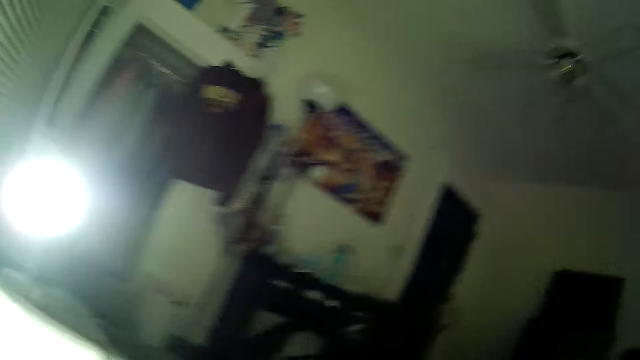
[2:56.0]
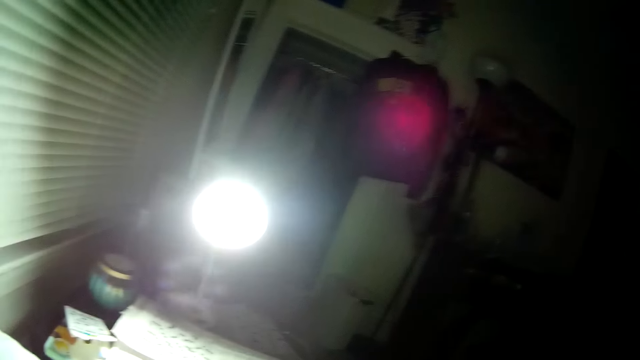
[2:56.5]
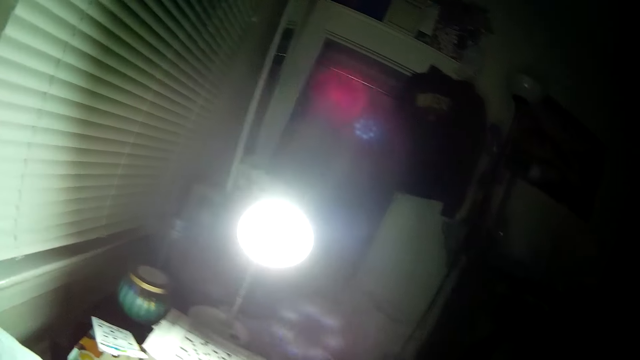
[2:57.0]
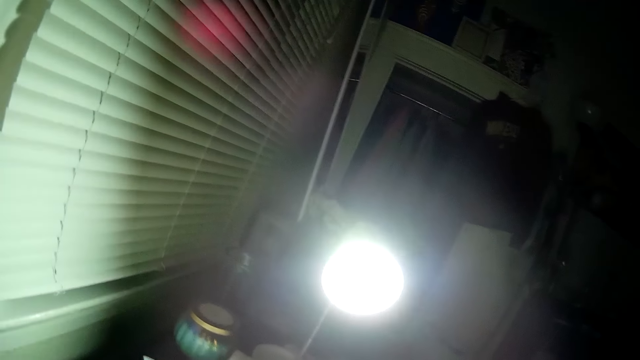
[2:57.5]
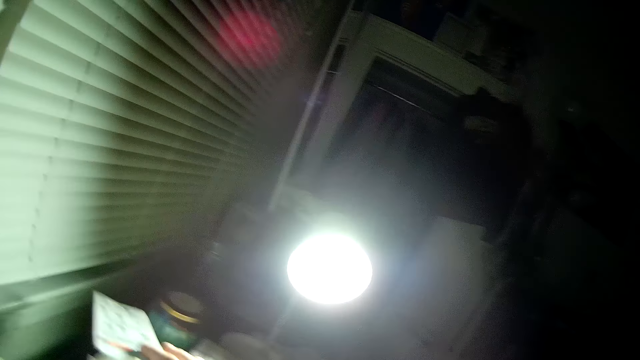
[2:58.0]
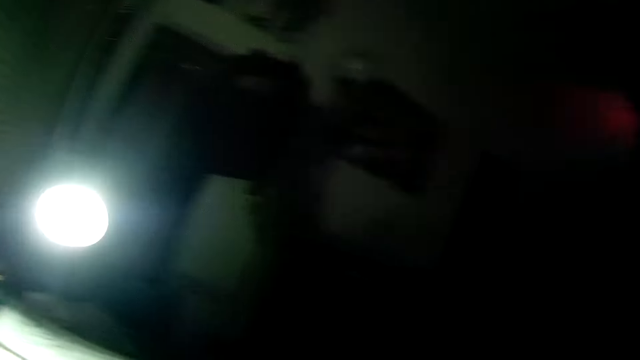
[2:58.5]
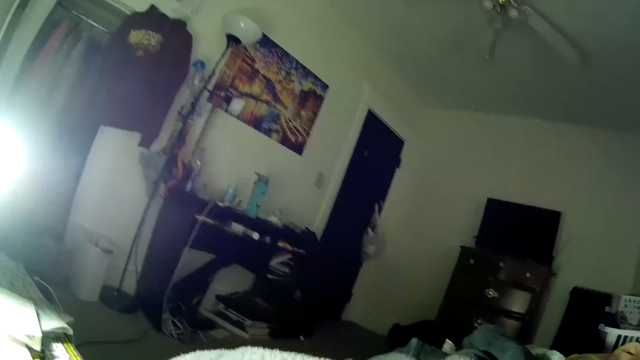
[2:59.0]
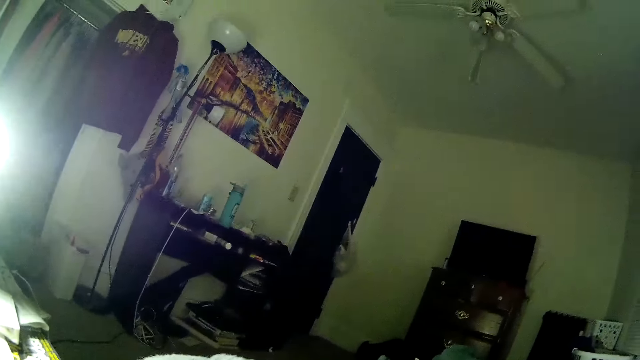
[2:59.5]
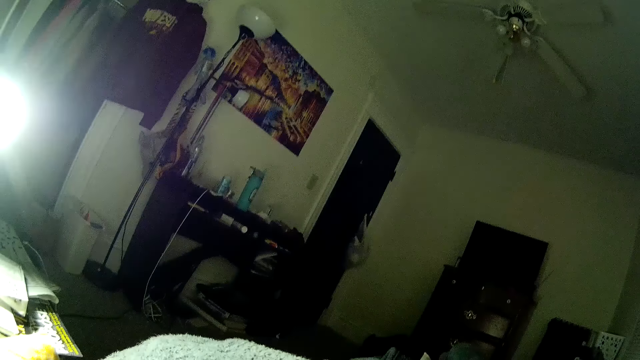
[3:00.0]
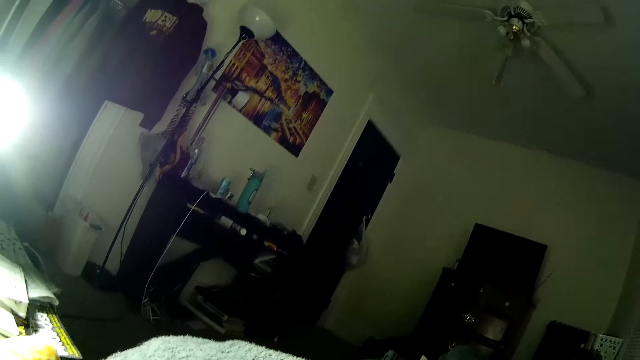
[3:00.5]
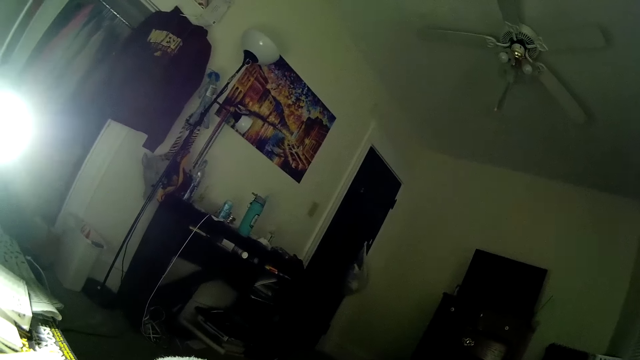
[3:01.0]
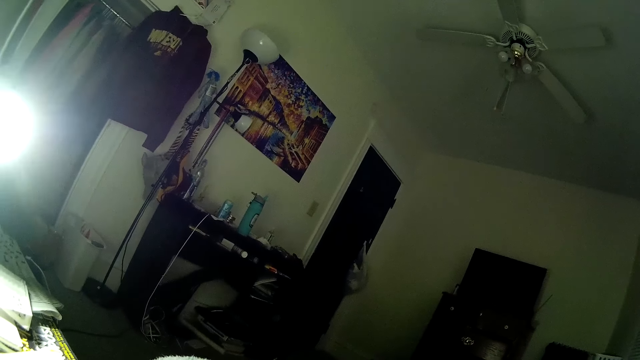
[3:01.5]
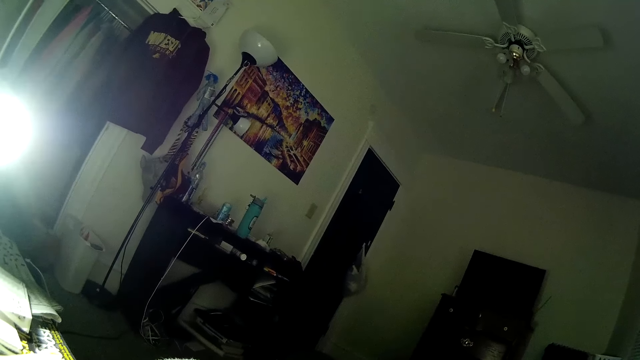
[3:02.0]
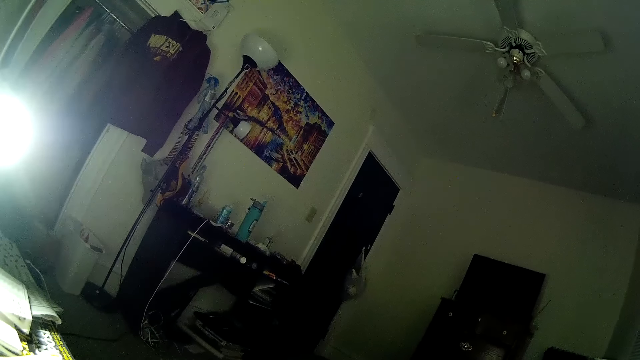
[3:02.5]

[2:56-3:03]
The camera wearer lifts a book from a table with her right hand.

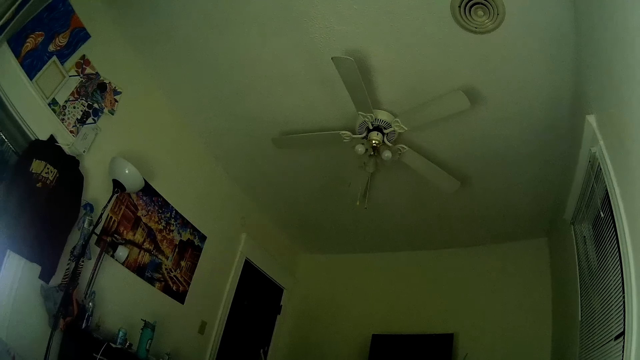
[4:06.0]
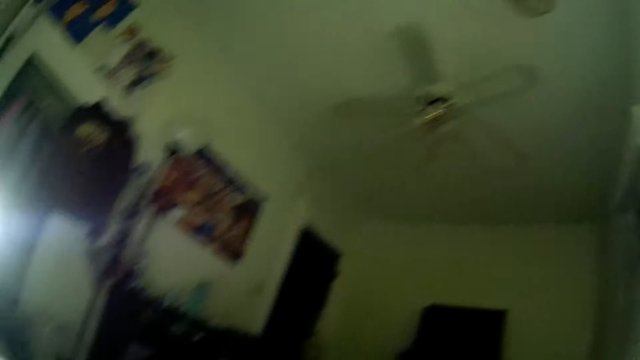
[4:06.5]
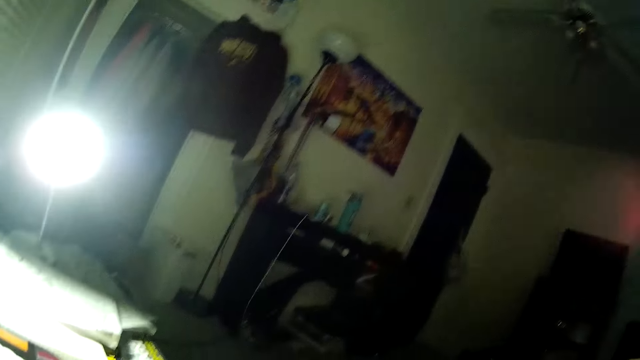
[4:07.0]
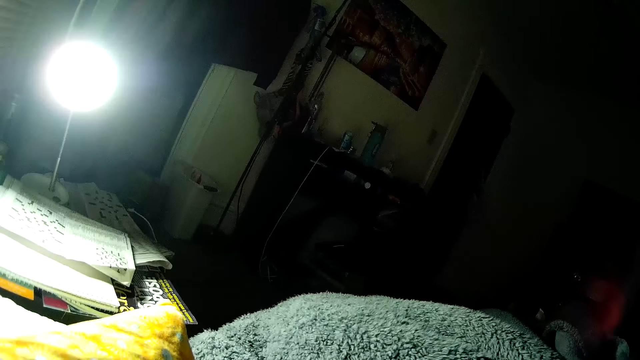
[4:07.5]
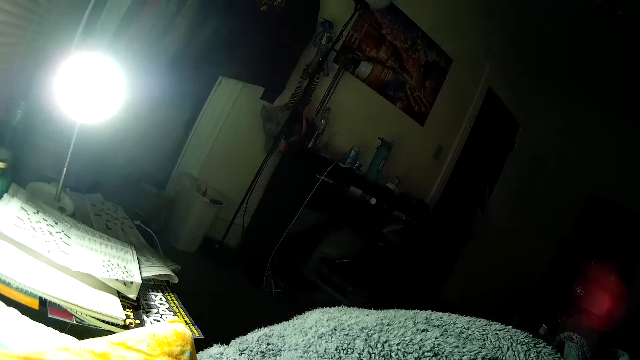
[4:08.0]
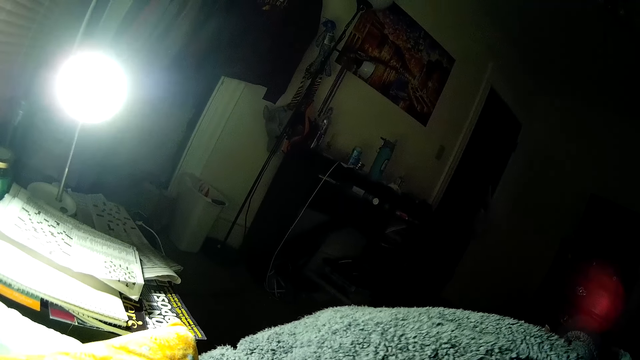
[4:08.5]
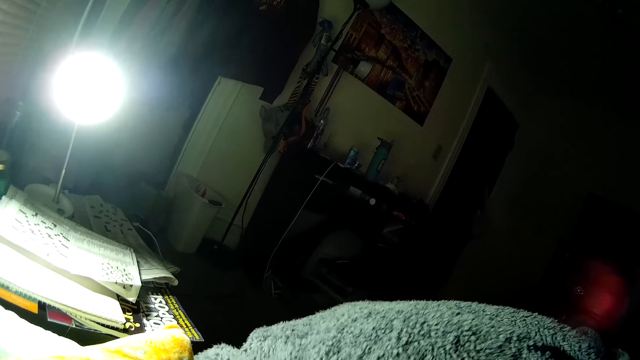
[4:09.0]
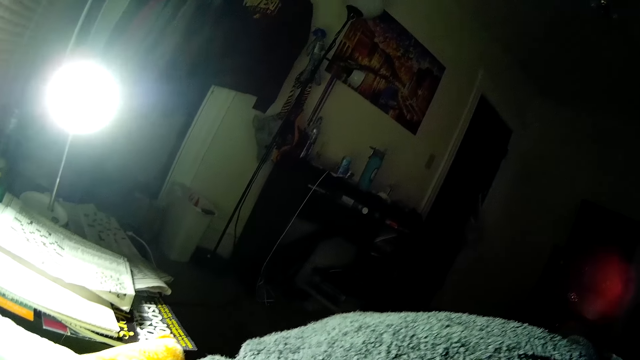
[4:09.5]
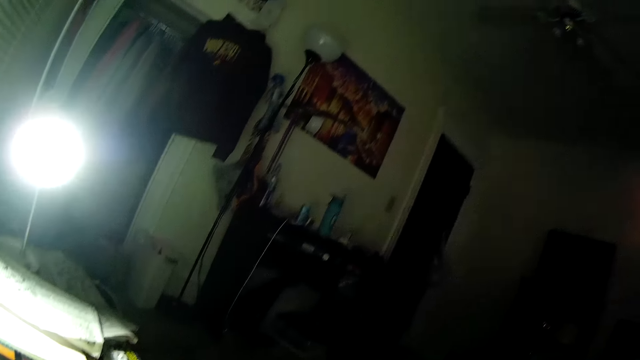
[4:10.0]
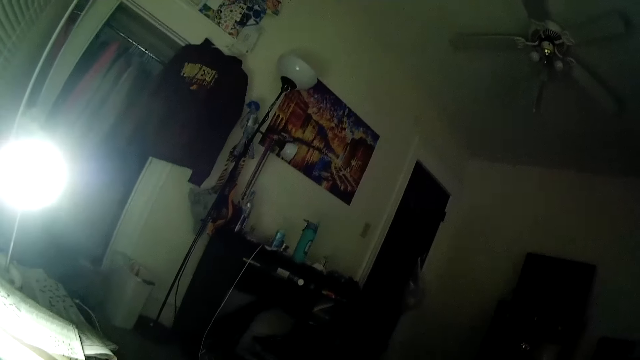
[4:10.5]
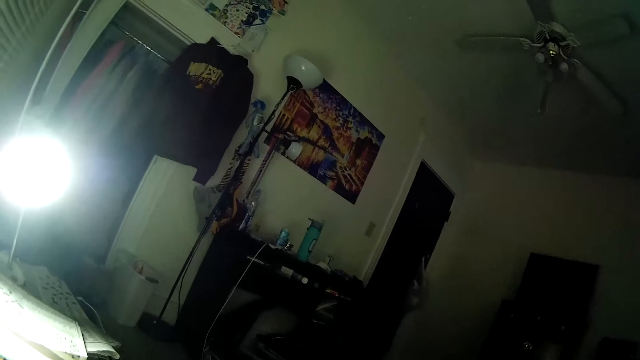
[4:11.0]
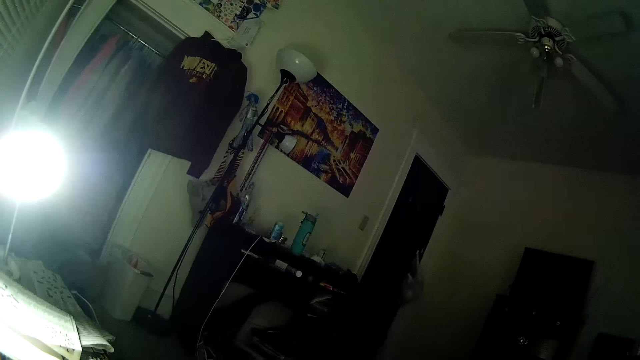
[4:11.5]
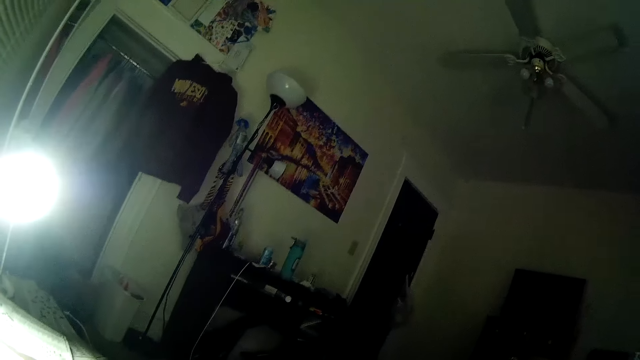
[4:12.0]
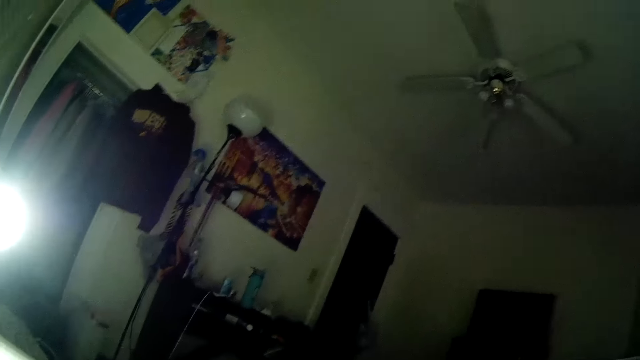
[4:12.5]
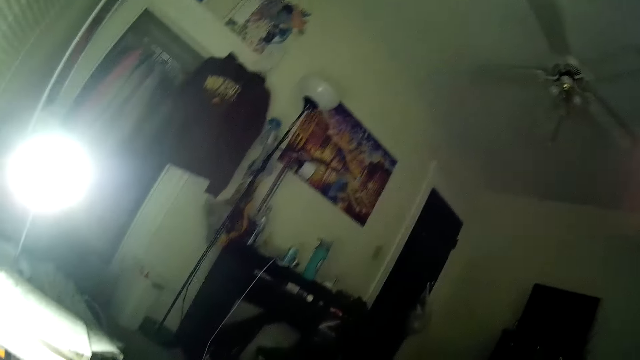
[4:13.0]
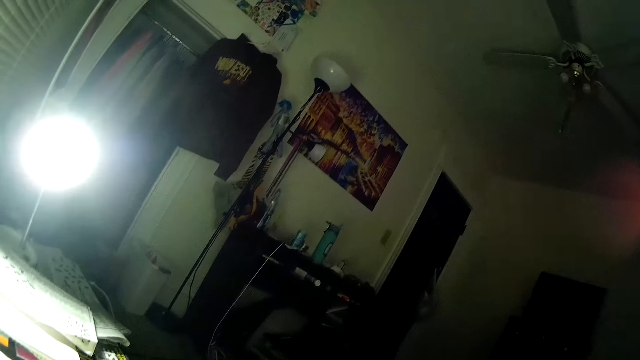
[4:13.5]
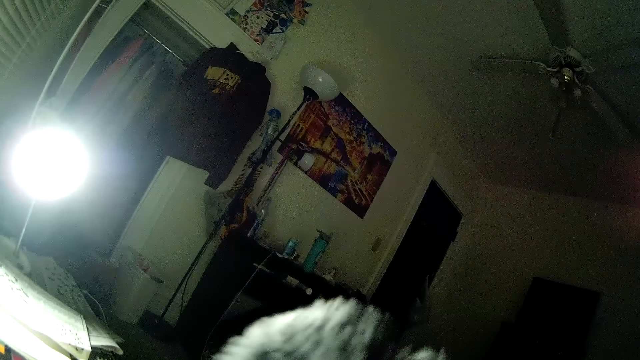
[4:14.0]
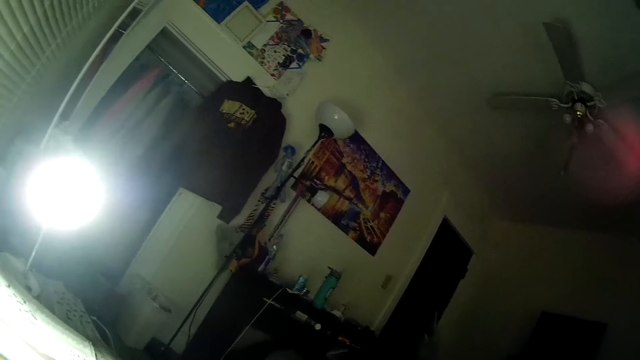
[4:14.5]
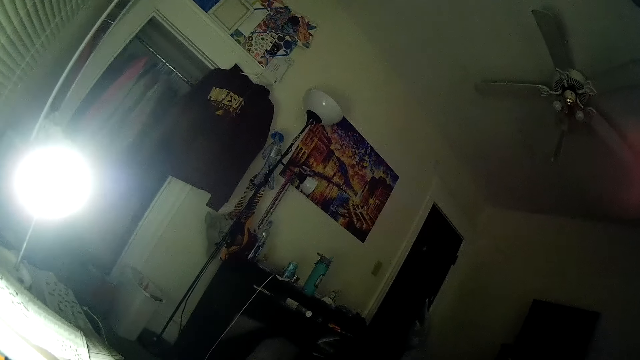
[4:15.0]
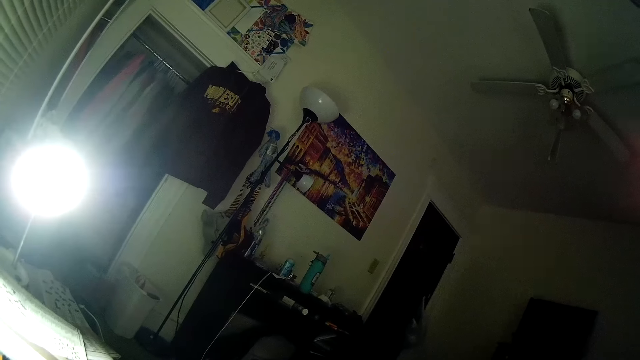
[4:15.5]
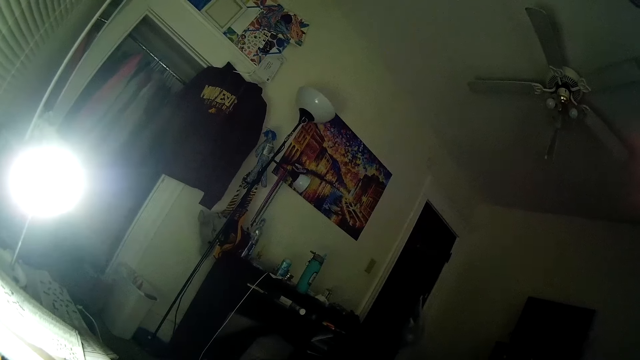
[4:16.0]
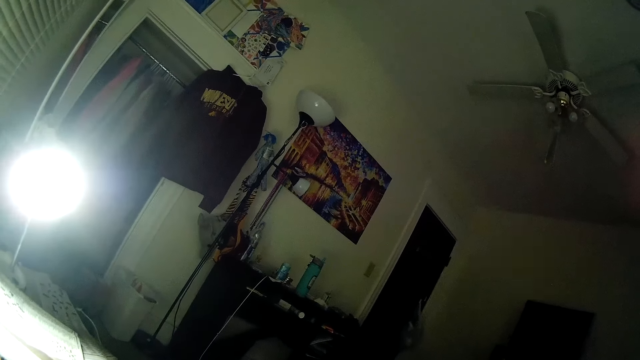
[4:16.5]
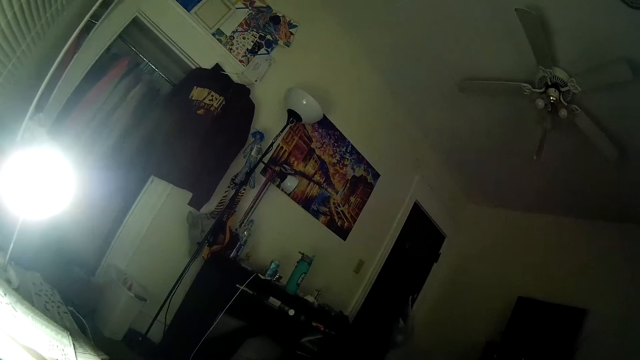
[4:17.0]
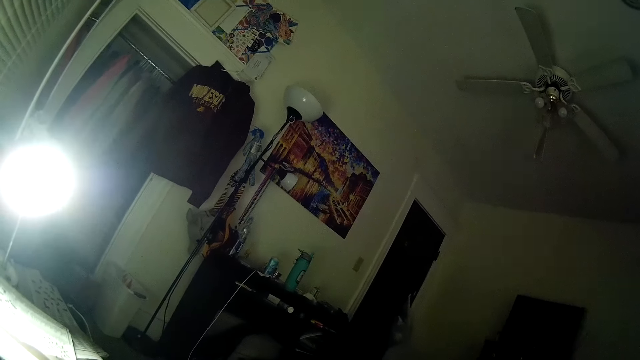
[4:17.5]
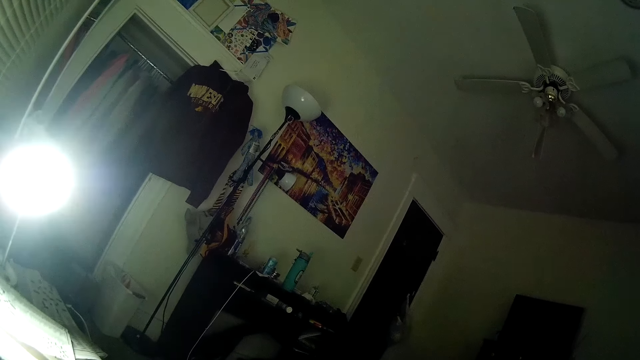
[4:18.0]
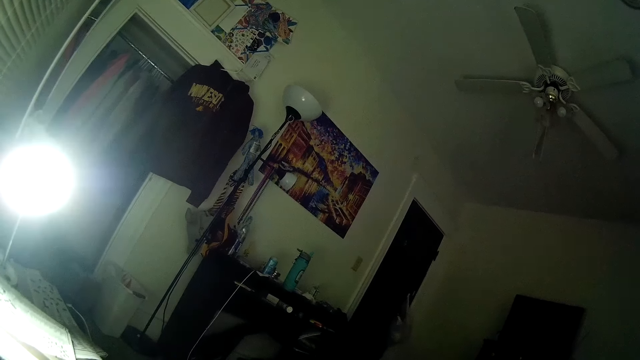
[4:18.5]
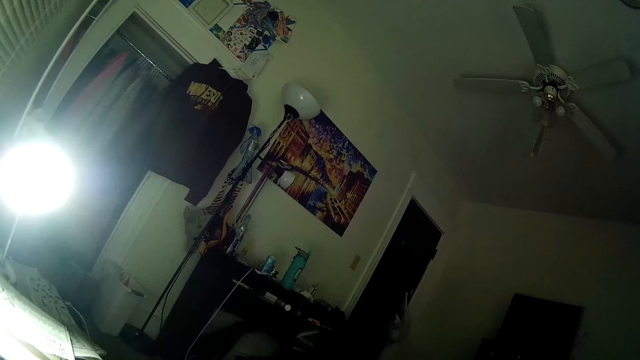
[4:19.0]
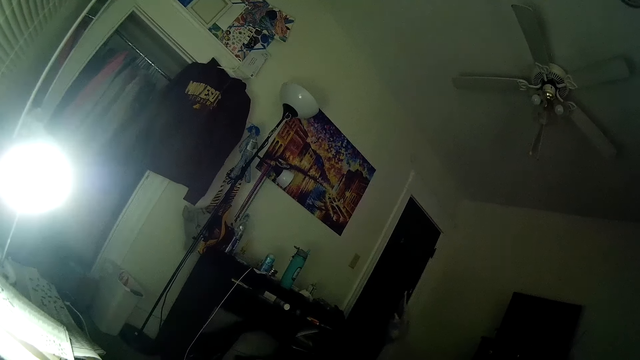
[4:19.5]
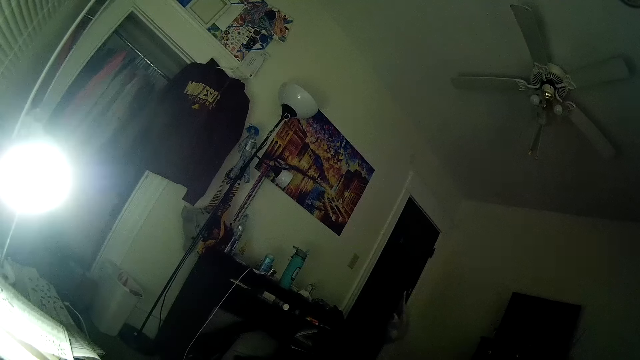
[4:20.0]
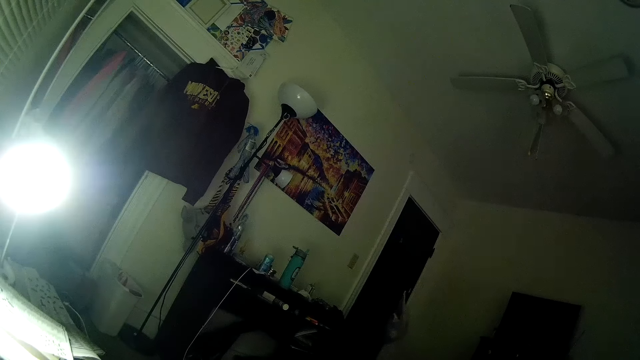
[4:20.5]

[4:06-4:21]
The camera wearer looks around.
